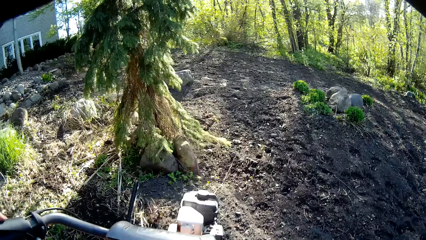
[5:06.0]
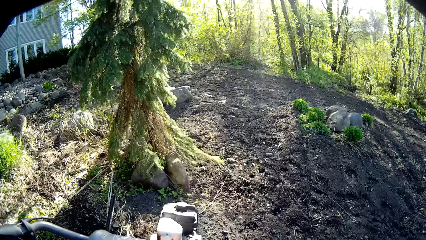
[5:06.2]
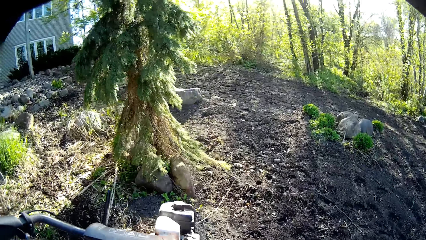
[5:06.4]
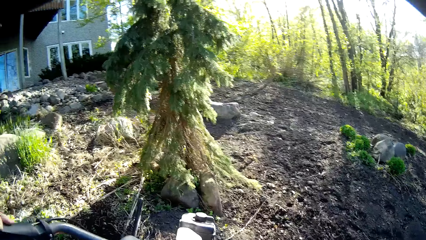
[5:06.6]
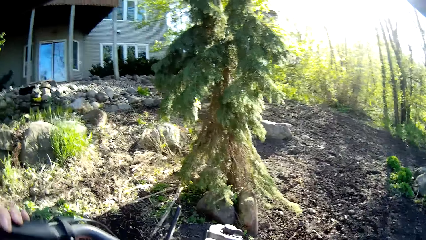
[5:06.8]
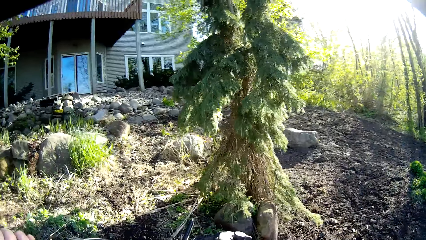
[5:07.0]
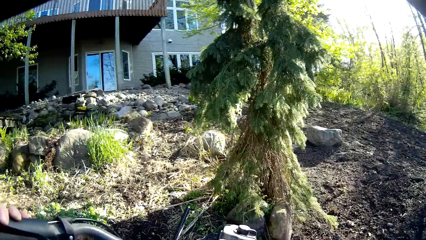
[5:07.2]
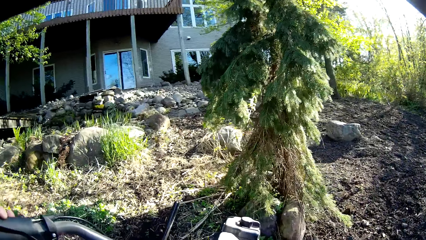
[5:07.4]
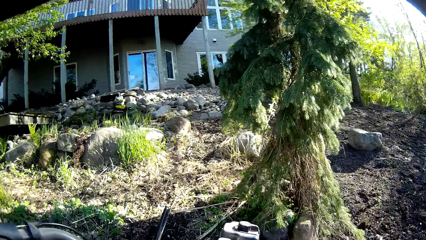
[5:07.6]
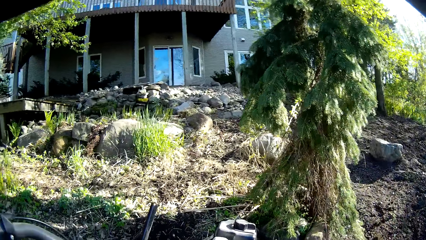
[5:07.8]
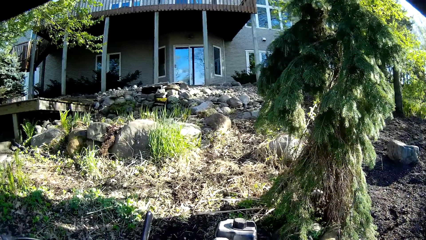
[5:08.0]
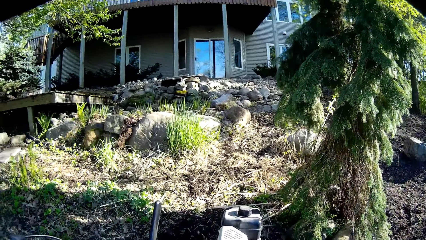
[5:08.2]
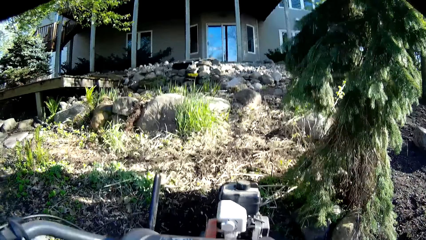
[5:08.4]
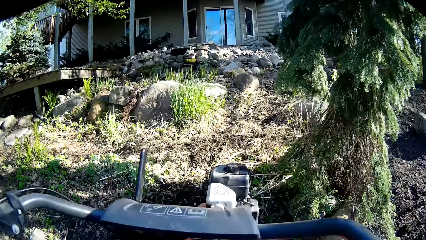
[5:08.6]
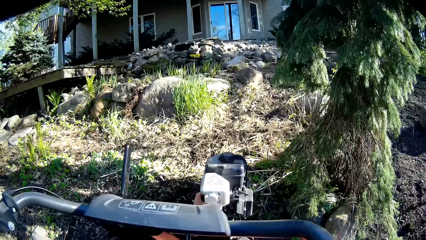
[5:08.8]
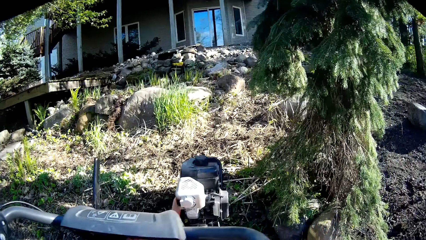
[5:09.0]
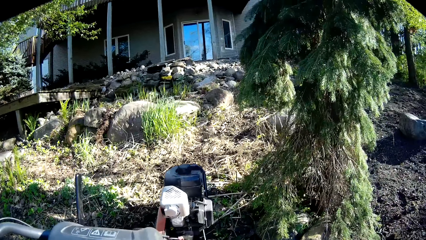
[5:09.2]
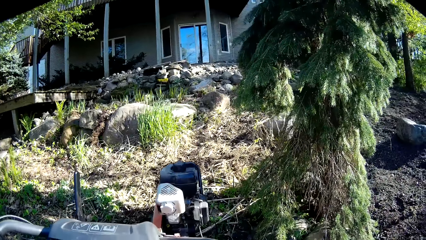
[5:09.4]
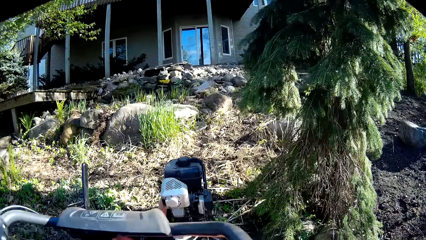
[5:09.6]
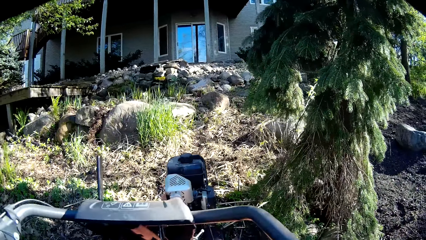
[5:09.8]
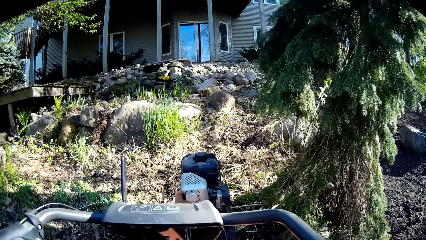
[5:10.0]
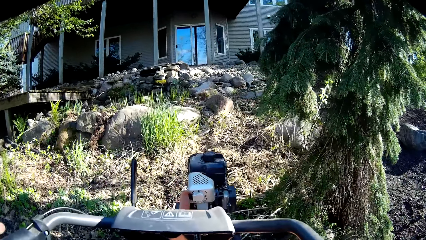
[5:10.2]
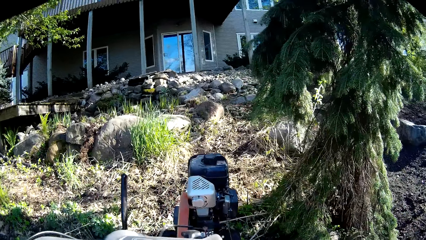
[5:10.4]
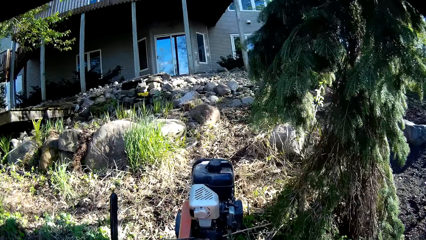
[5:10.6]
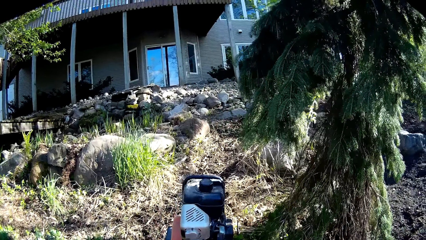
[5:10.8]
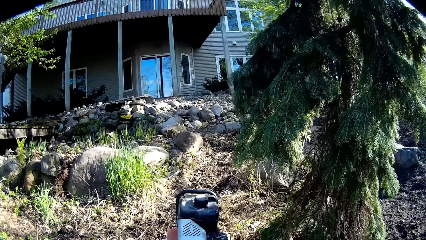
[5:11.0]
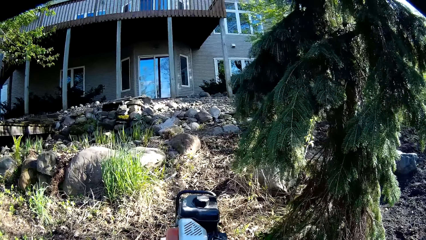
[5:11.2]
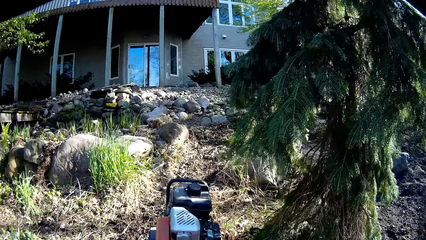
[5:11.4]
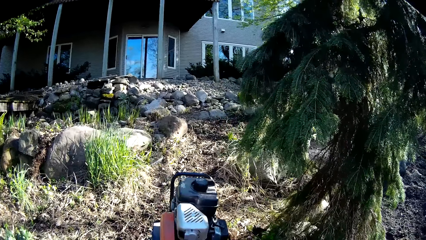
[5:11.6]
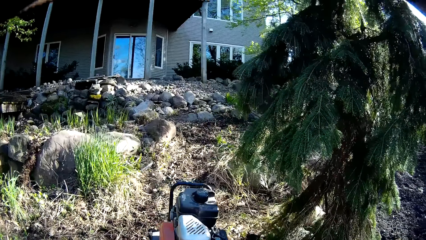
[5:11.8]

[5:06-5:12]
The camera wearer holds the brake.

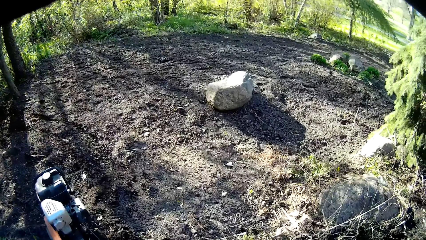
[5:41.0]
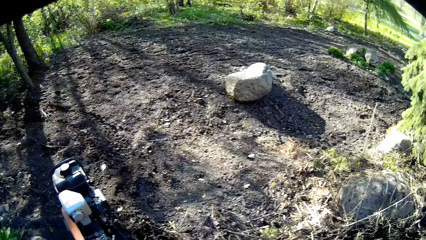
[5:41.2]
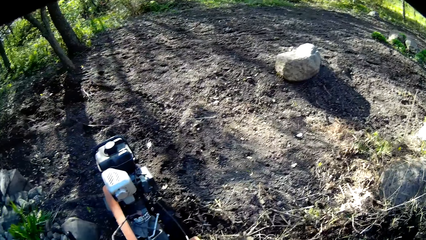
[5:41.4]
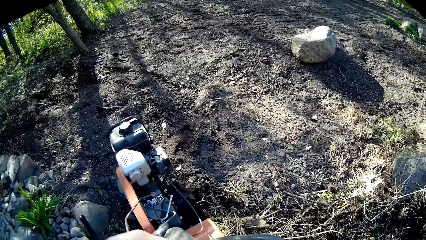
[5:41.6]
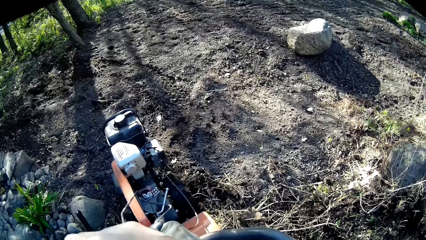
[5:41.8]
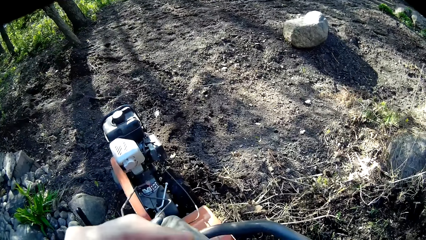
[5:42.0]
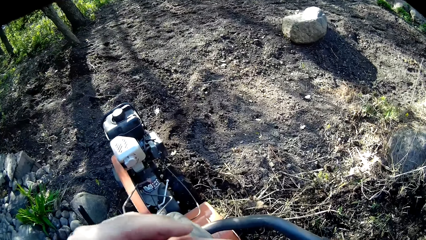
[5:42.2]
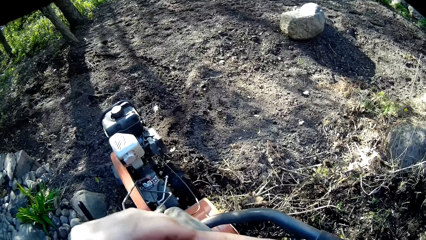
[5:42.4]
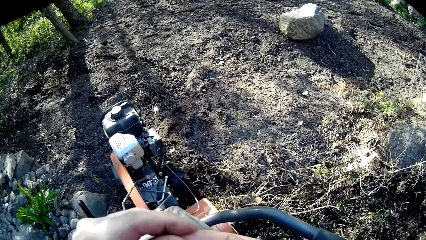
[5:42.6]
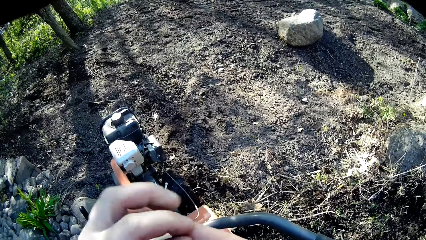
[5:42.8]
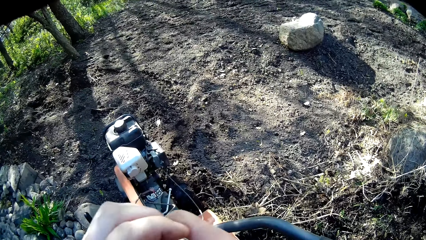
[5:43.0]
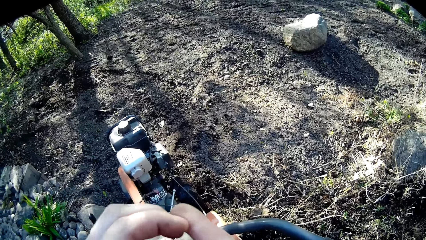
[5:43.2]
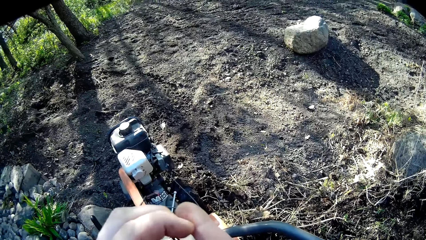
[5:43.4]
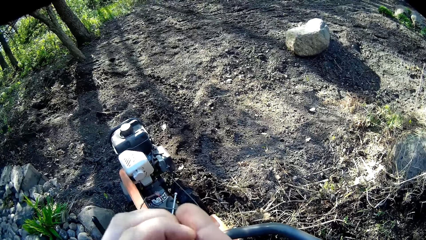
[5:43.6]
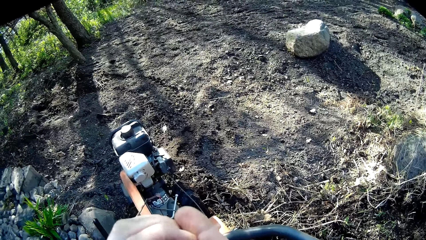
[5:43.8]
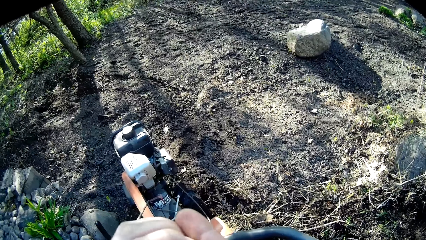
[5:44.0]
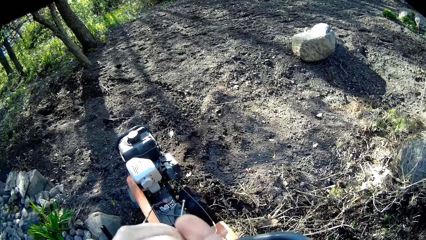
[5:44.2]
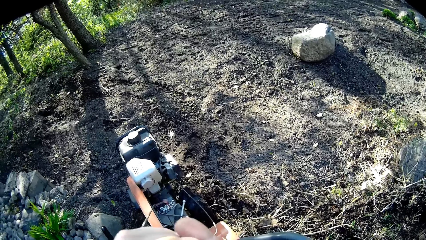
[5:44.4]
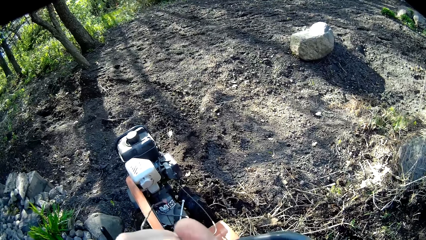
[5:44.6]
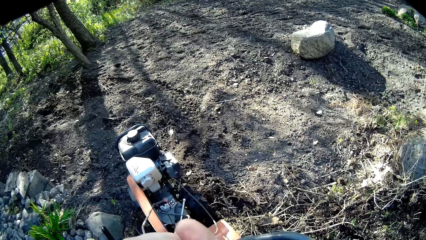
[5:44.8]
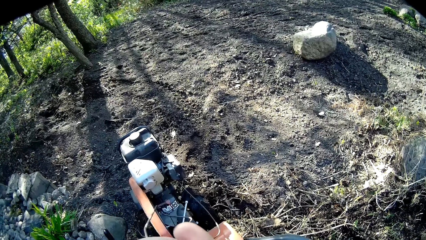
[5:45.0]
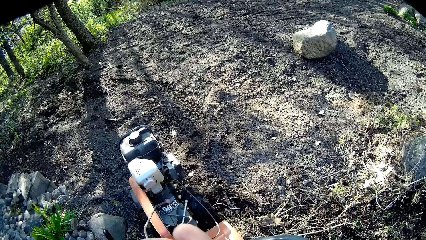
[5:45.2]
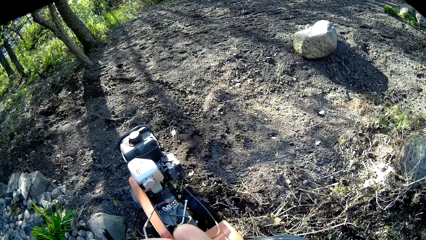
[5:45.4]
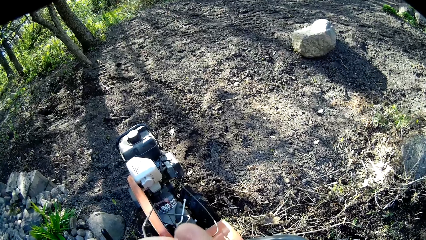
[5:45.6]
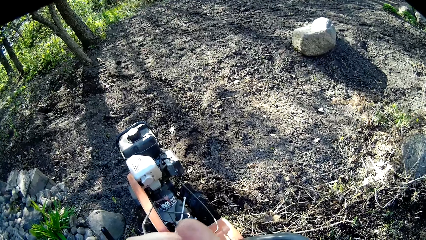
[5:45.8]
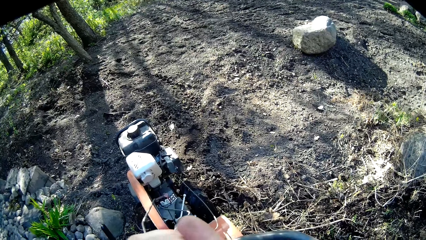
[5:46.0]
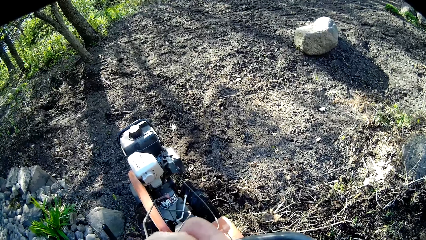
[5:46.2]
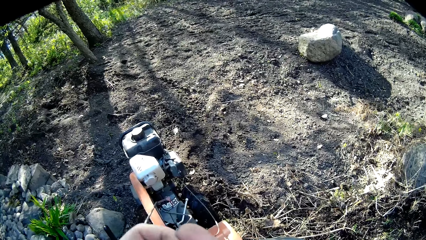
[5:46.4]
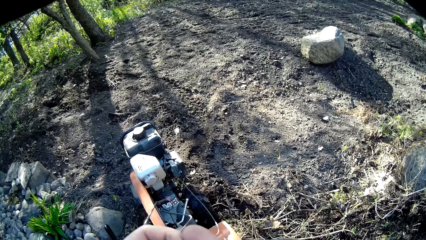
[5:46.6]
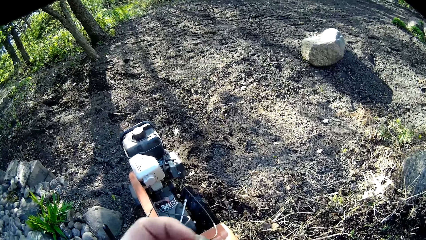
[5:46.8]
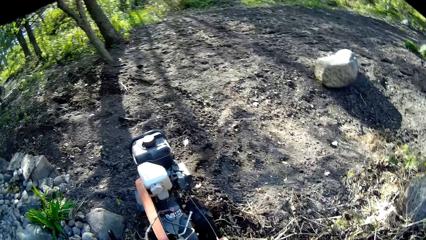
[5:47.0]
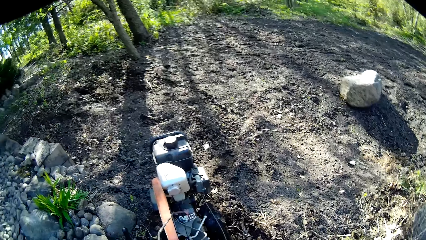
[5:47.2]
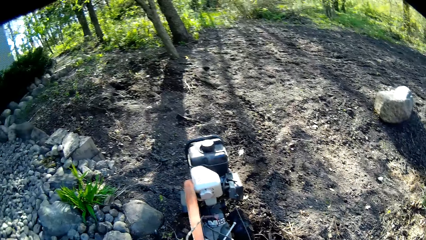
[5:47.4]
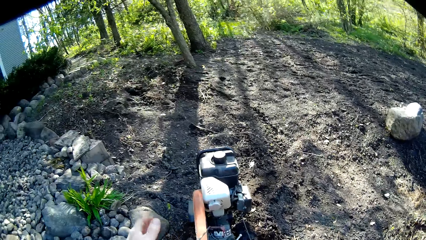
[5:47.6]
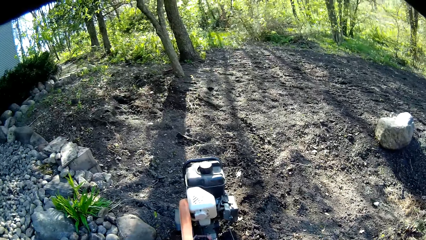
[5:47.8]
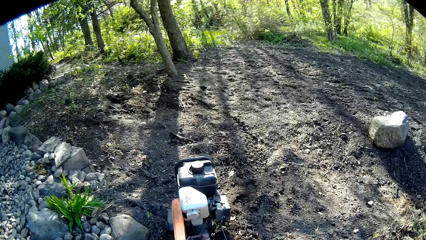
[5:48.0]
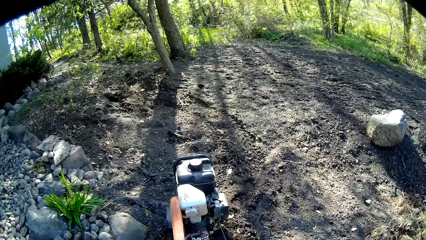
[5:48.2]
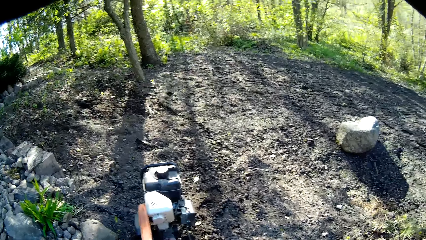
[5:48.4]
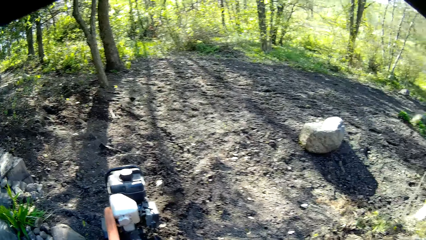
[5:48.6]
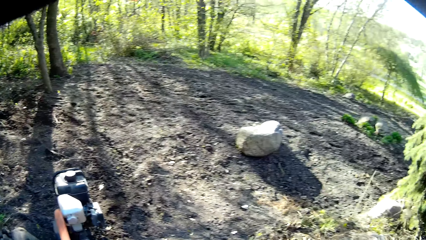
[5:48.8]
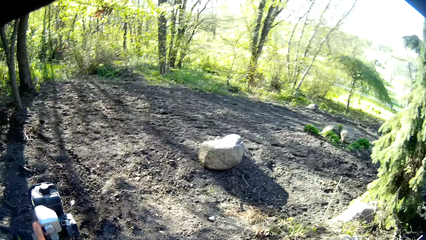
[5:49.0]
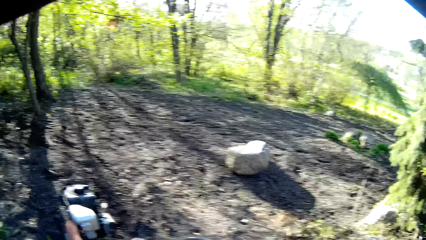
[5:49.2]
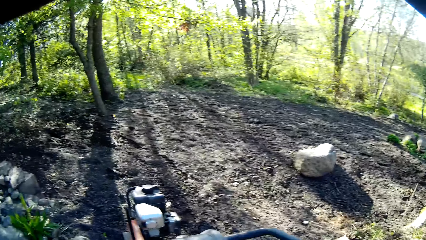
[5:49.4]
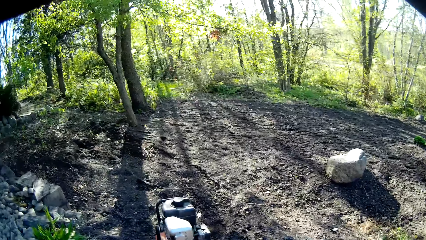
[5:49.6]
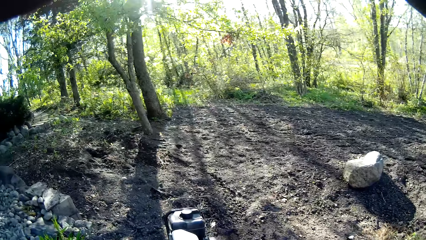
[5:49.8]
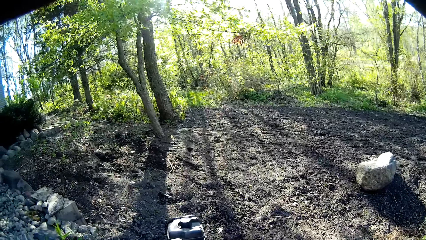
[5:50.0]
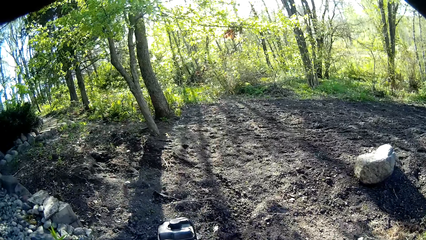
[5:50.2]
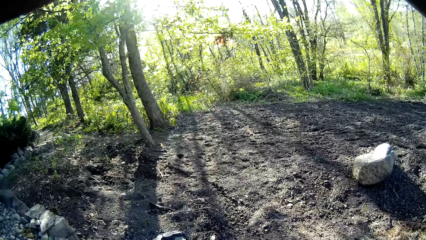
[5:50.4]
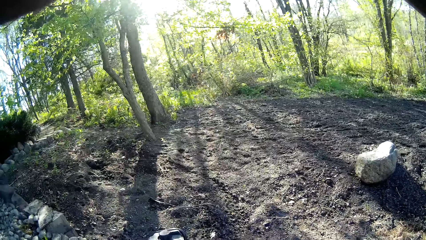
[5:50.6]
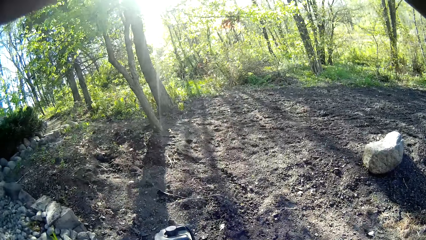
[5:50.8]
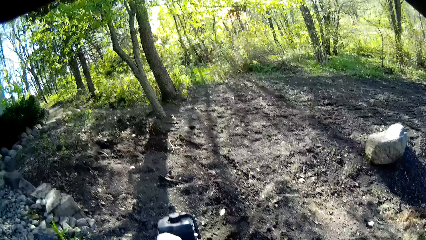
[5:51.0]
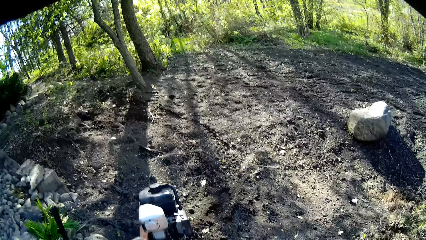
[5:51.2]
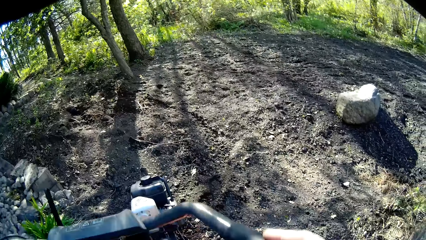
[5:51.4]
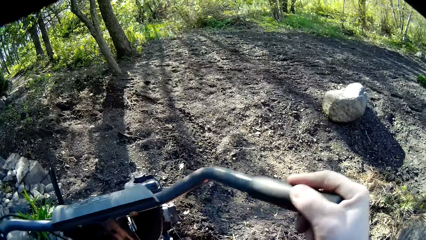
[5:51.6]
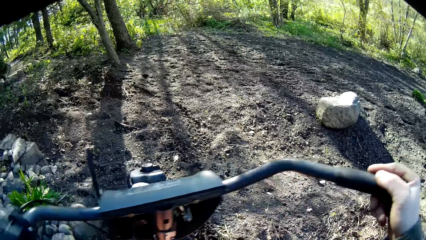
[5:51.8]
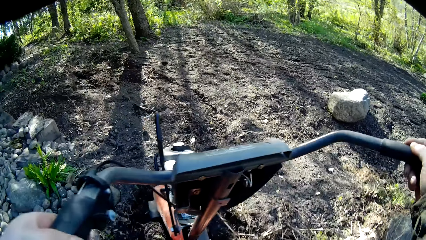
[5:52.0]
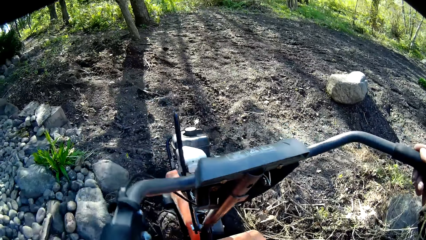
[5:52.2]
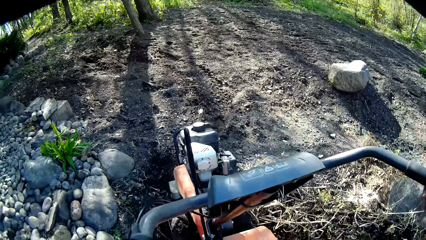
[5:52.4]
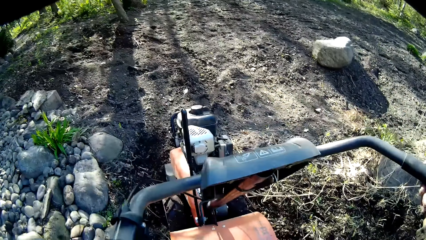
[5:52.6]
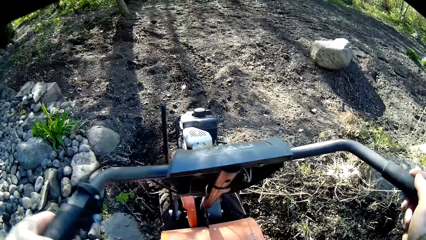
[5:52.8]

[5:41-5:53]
The camera wearer scratches the hand. They drive the ploughing machine.
